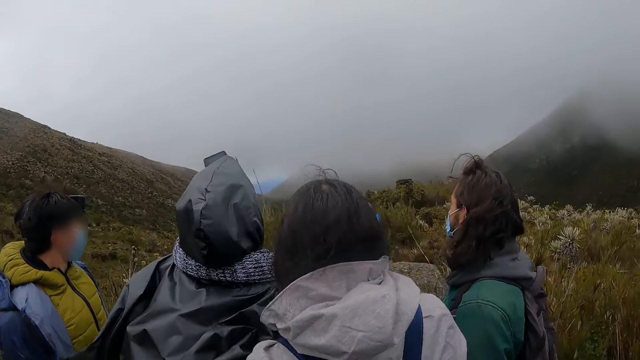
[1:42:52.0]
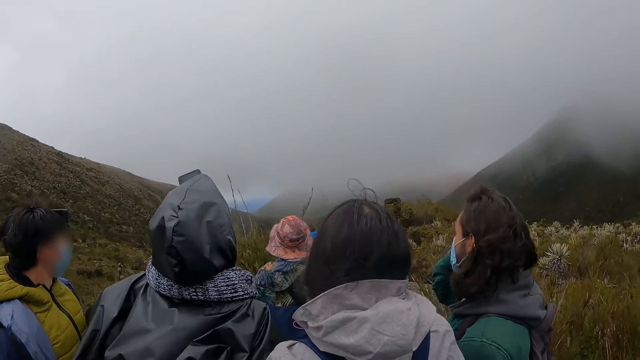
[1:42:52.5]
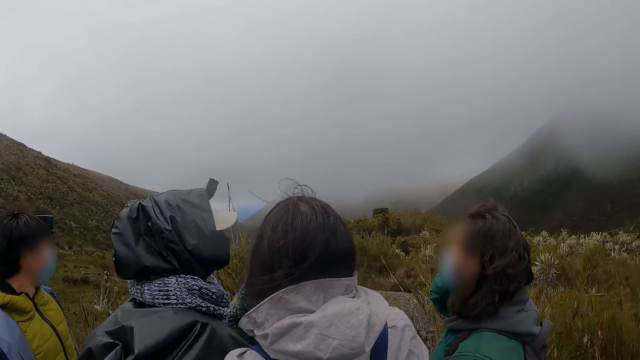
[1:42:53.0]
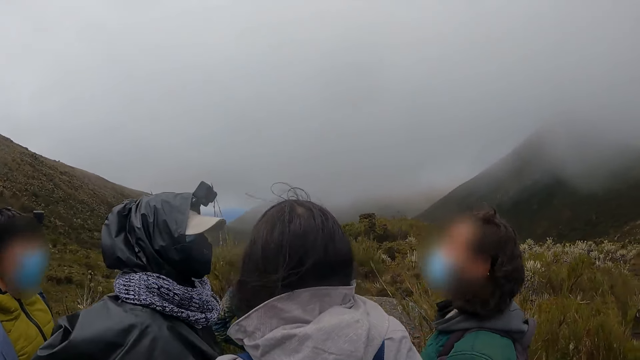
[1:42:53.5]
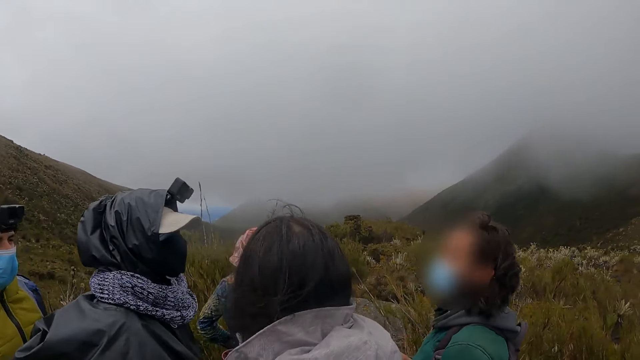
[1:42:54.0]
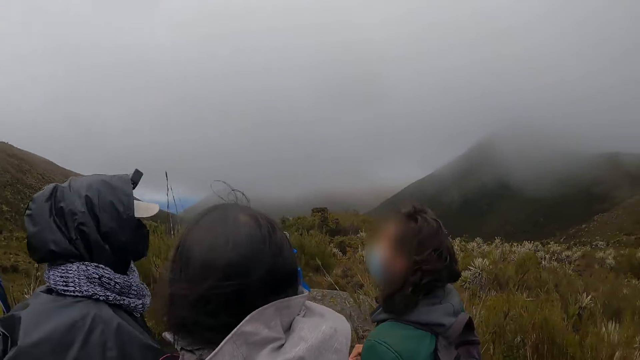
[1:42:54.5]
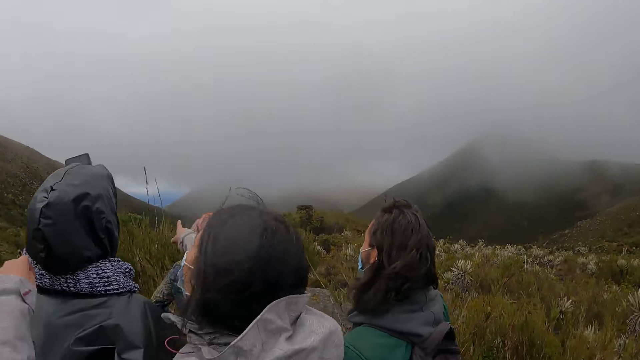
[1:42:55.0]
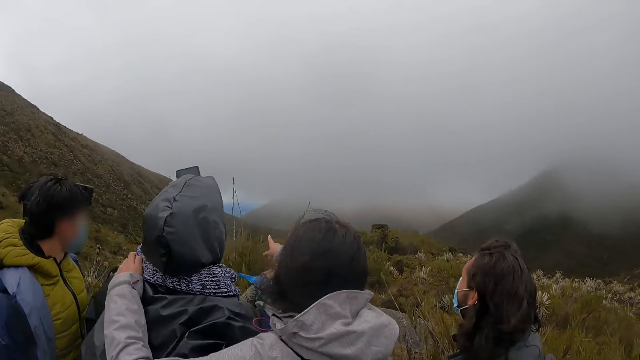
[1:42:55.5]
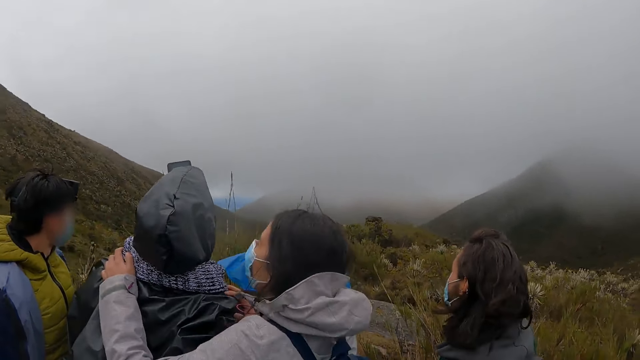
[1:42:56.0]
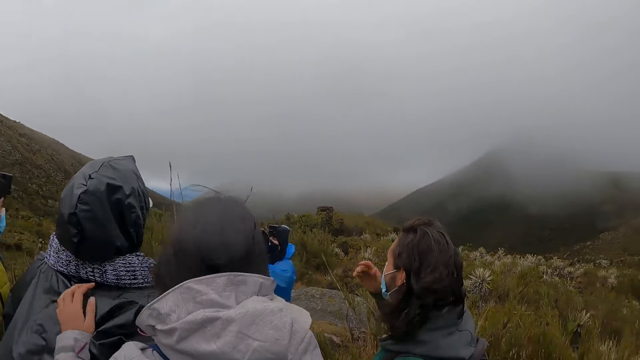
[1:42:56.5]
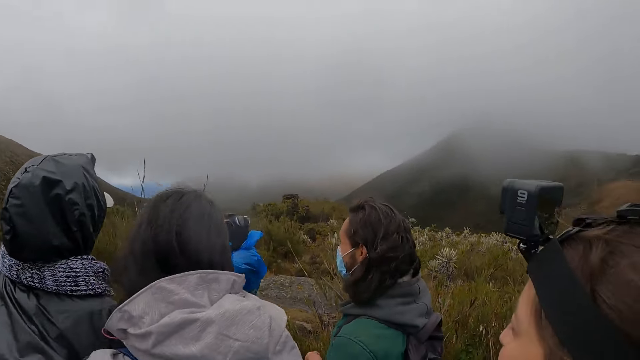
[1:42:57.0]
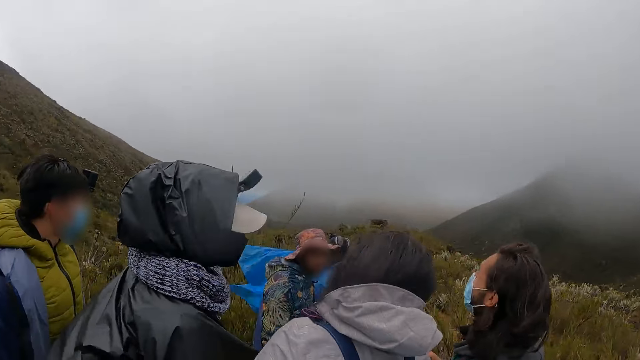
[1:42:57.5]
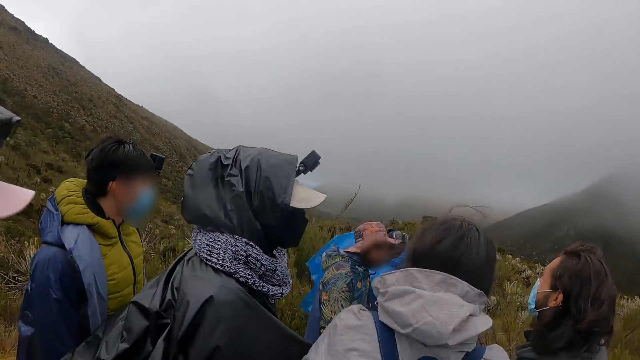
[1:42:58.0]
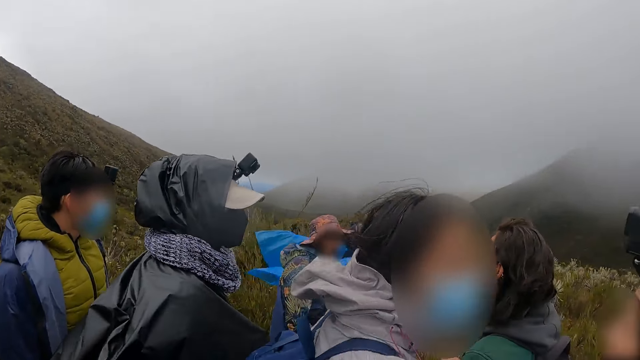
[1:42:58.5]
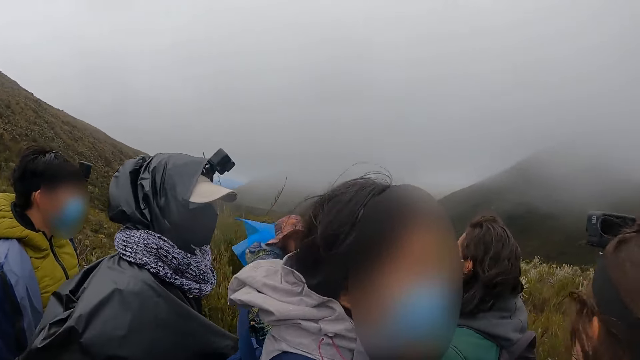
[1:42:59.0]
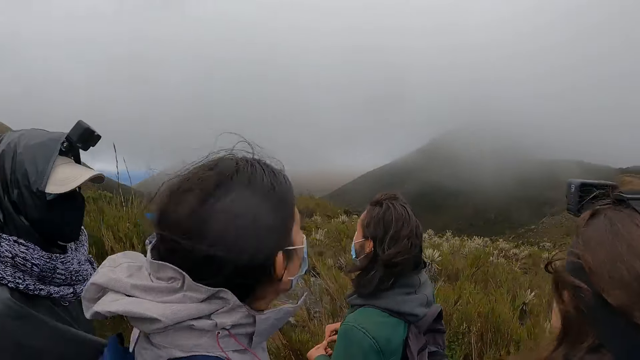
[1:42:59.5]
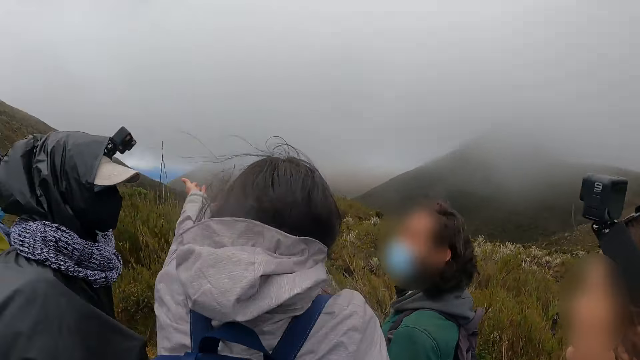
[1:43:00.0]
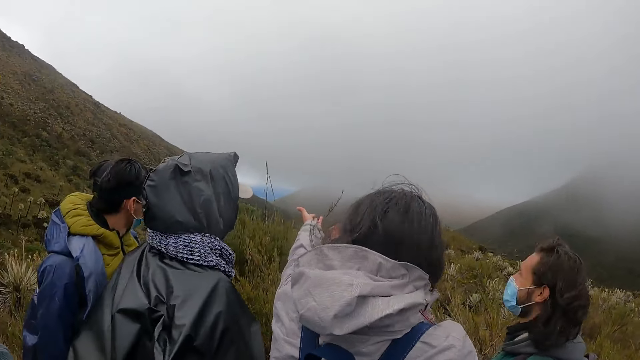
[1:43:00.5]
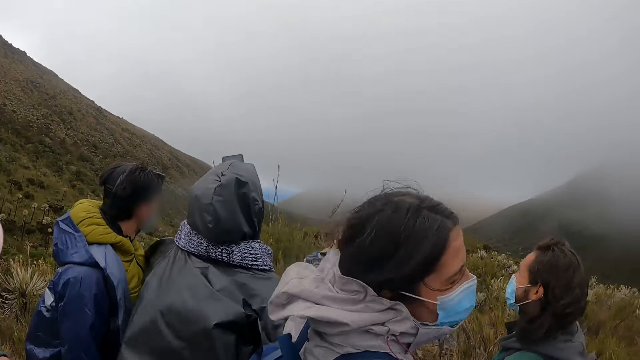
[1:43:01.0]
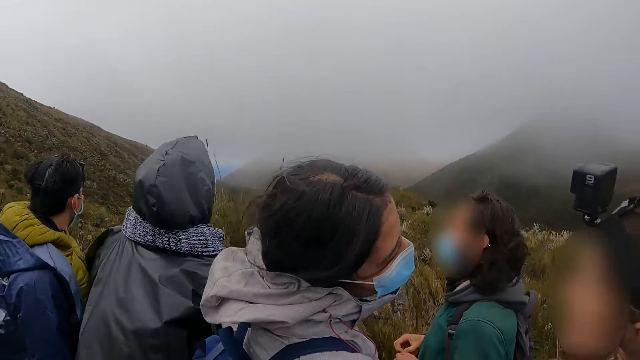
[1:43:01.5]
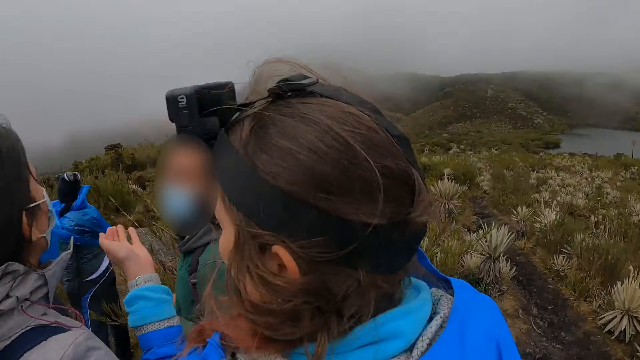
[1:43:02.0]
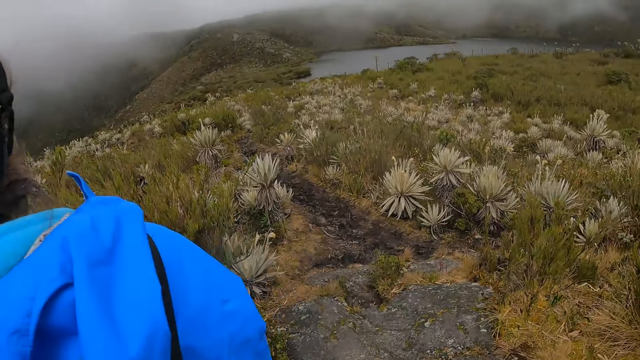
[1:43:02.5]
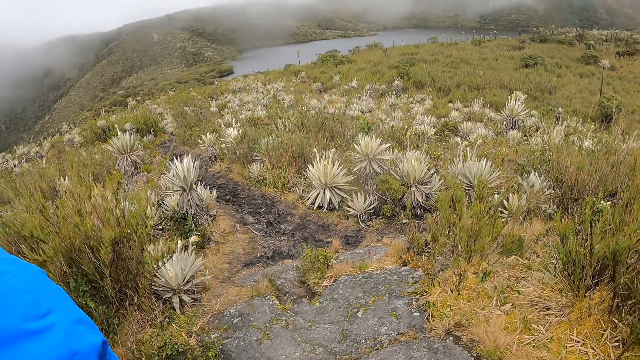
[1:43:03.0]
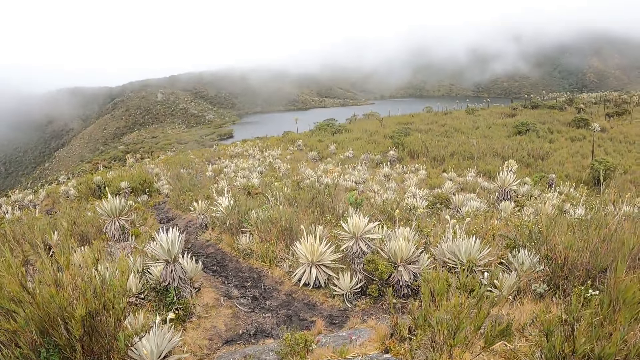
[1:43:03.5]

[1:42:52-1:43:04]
The man adjusts his hair with his right hand. The man interacts with another man. The woman places her left hand on the shoulder of the other man. The first man adjusts his hair with his right hand. The other man interacts with the woman. The woman interacts with another woman. The first woman points at the rock with her left hand.

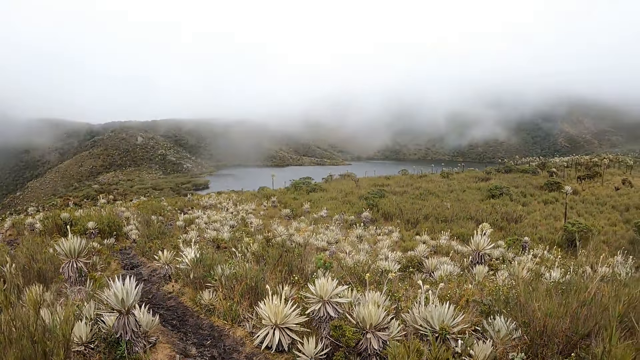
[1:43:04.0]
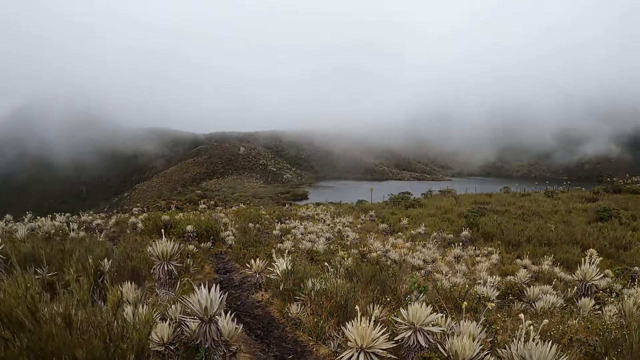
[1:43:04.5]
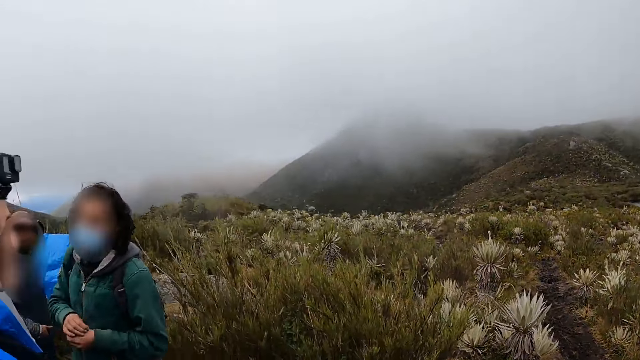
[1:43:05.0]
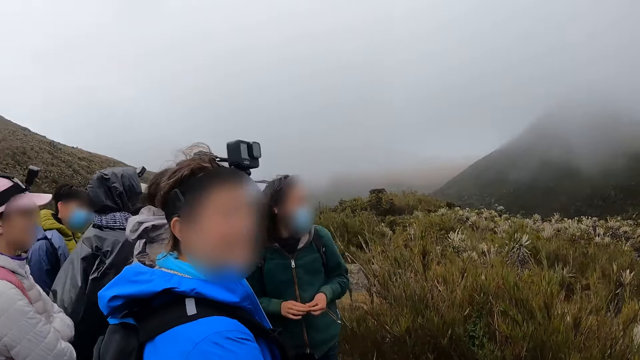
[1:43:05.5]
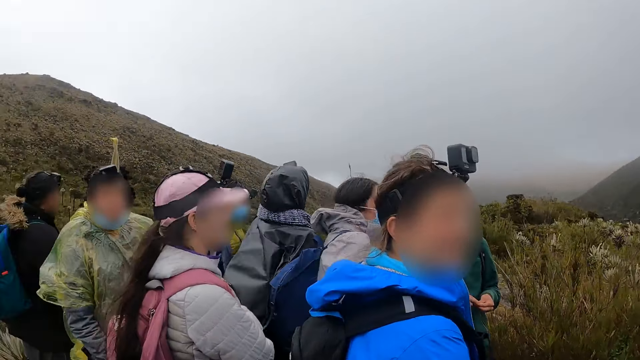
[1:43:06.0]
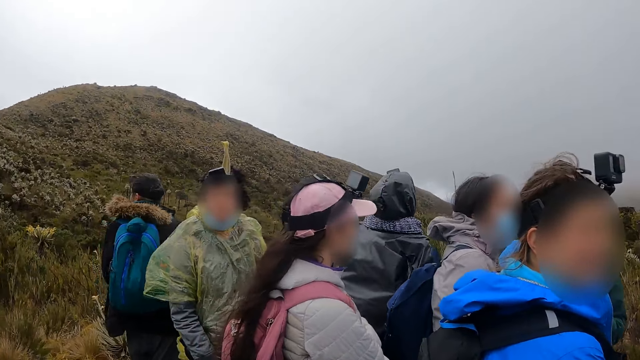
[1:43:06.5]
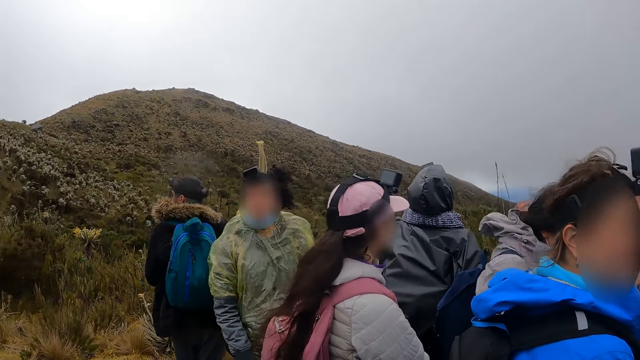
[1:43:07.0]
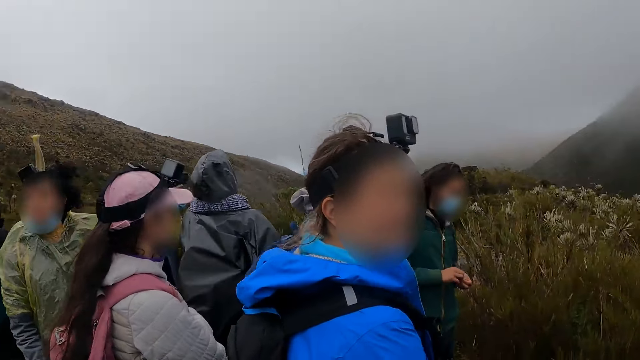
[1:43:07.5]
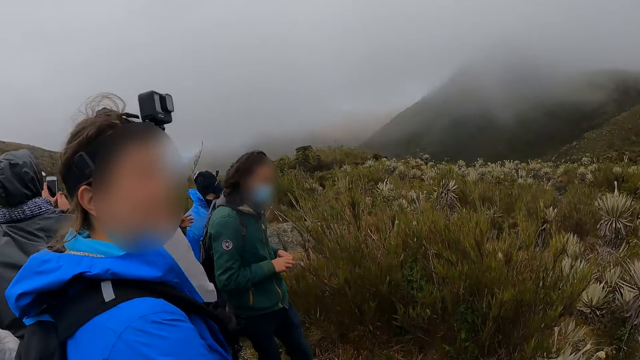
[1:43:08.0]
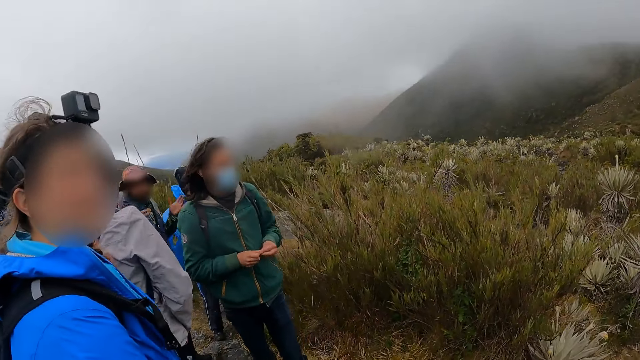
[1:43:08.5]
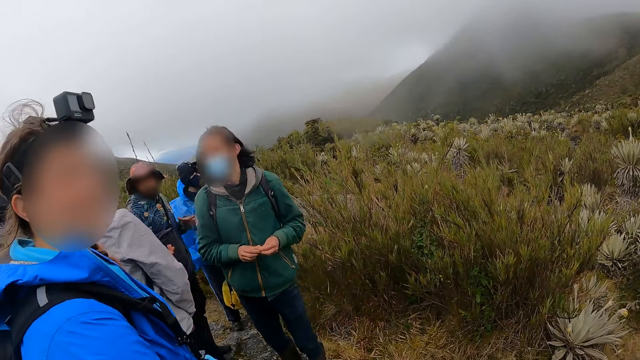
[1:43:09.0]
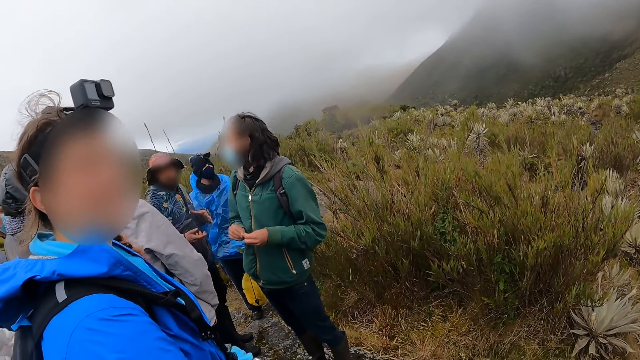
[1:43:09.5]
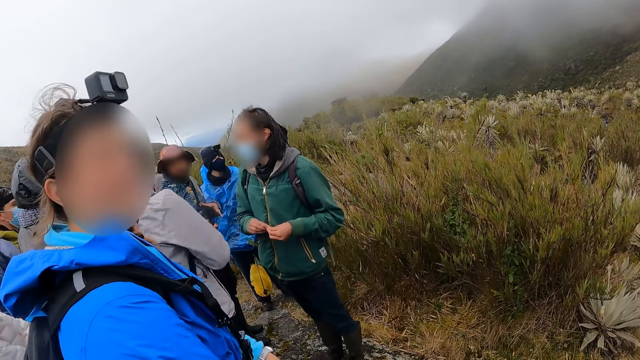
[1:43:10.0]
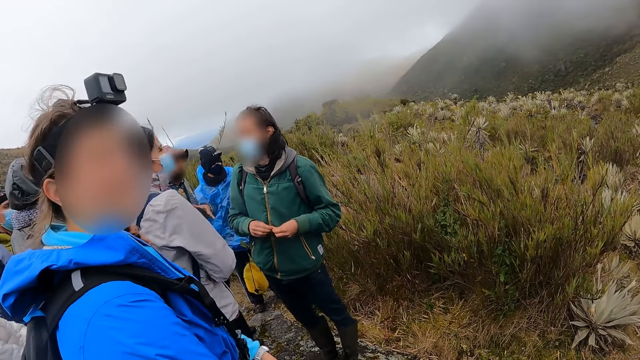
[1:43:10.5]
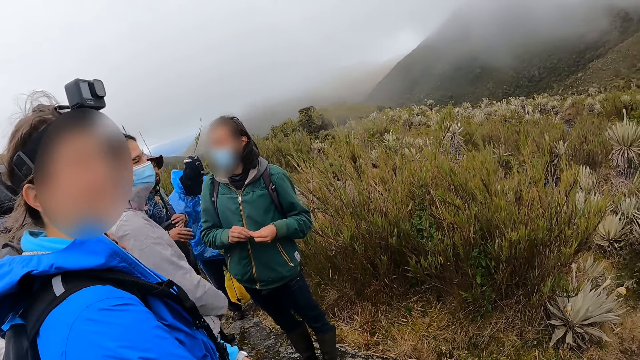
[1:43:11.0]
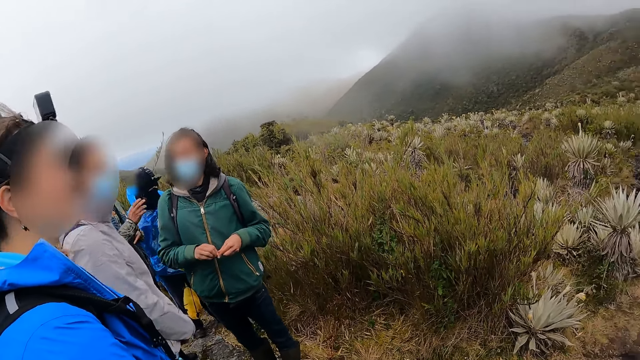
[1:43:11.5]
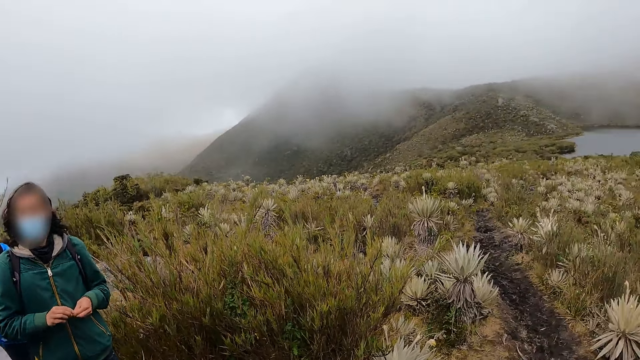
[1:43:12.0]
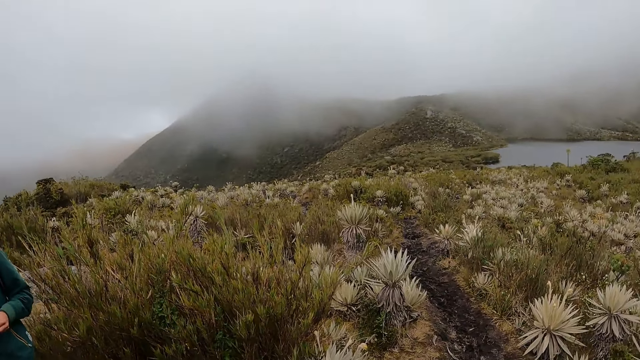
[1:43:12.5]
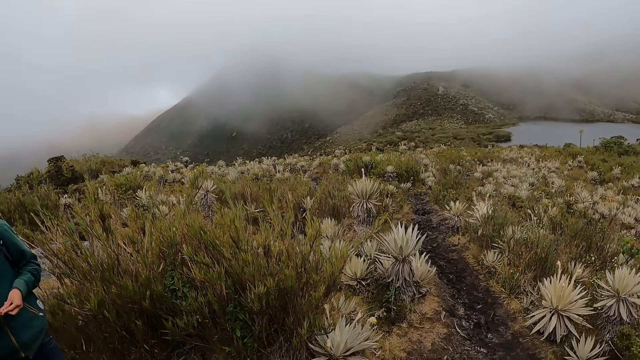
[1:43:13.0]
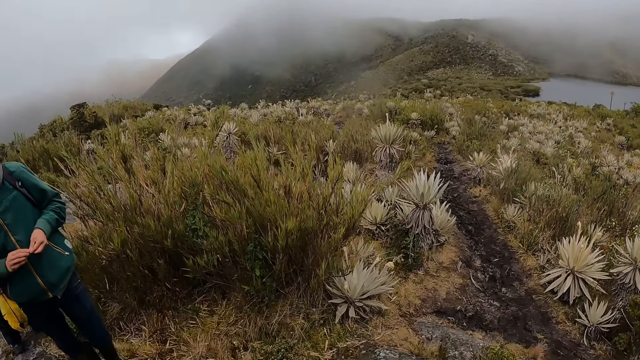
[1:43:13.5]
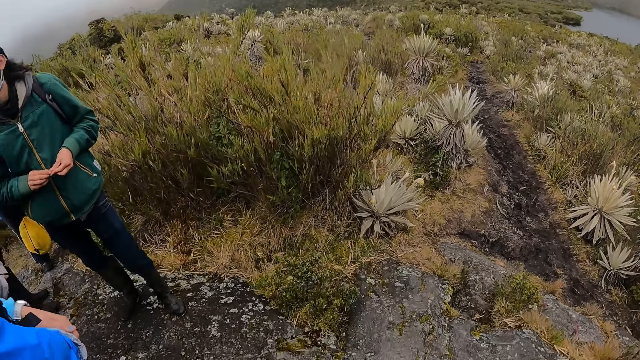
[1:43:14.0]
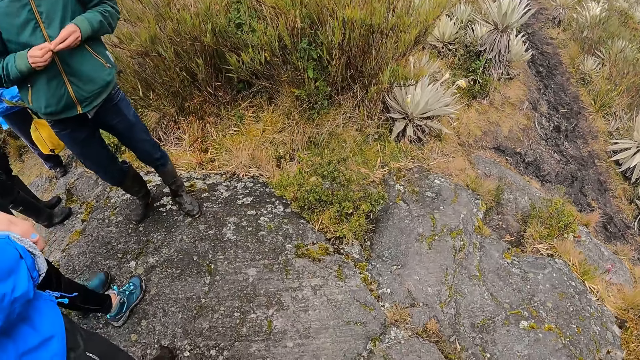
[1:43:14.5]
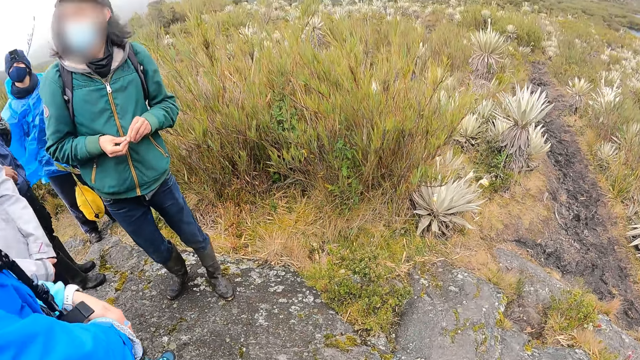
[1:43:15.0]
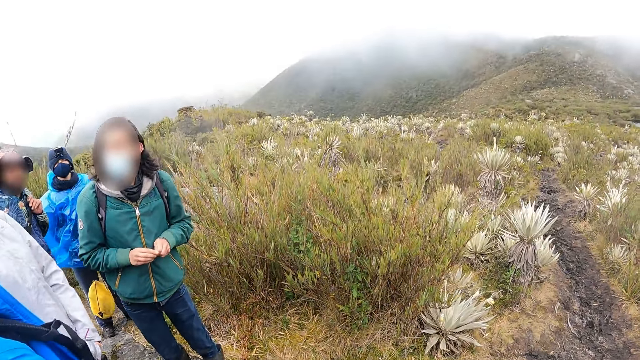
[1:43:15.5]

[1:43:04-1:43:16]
A man interacts with another man. The camera wearer looks at a woman.
